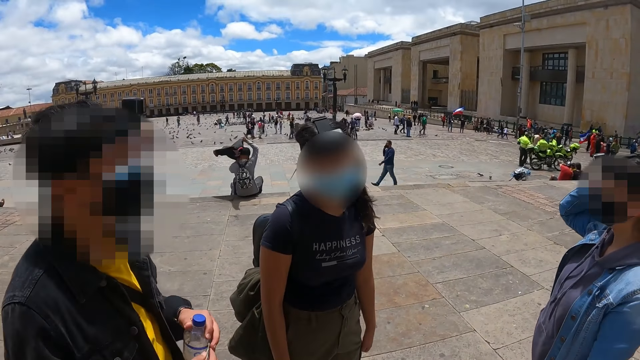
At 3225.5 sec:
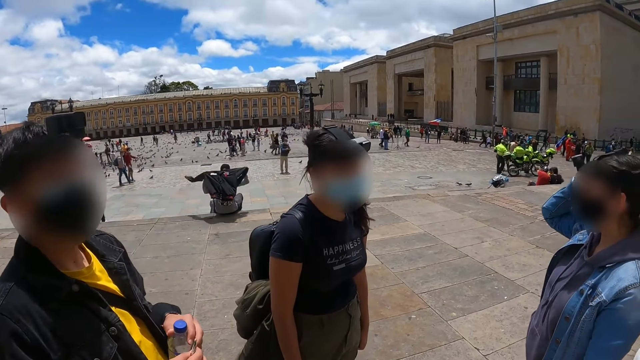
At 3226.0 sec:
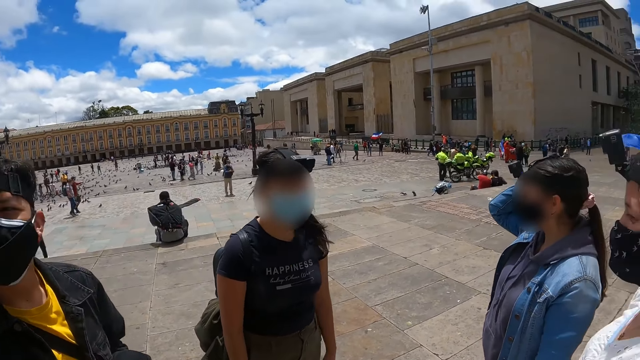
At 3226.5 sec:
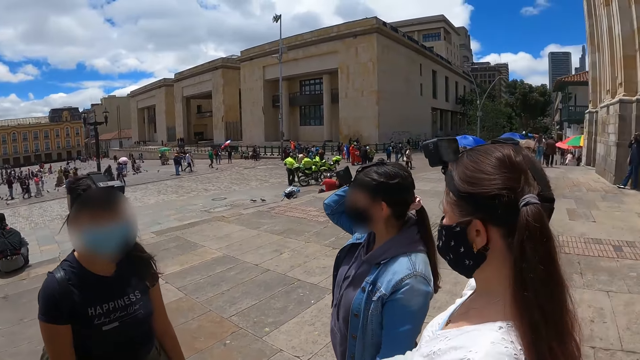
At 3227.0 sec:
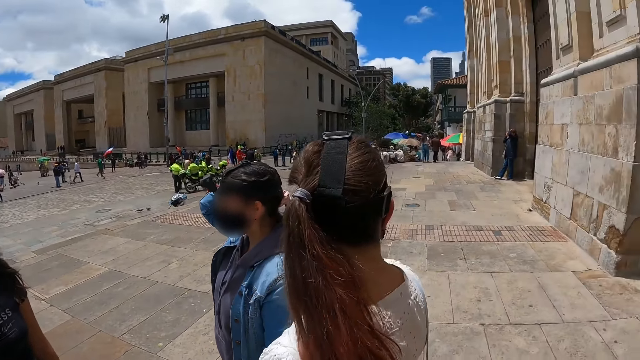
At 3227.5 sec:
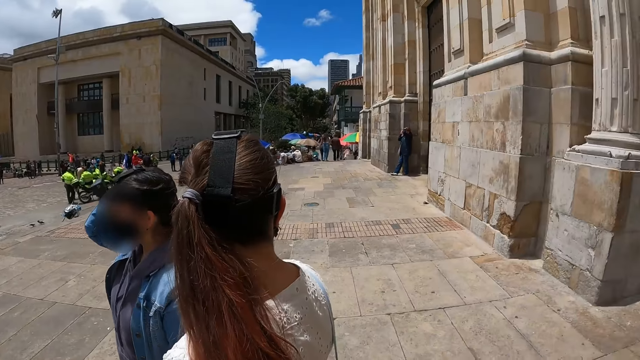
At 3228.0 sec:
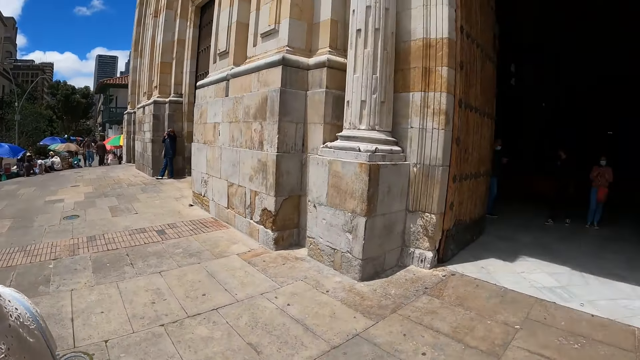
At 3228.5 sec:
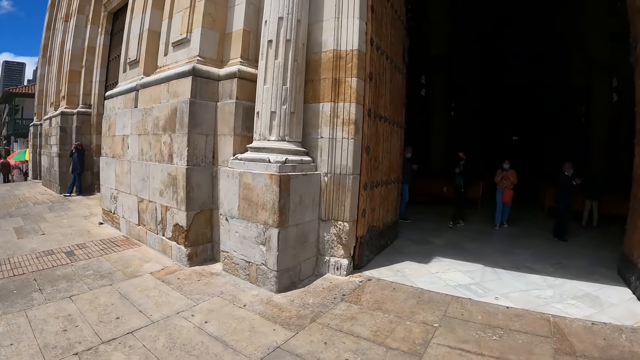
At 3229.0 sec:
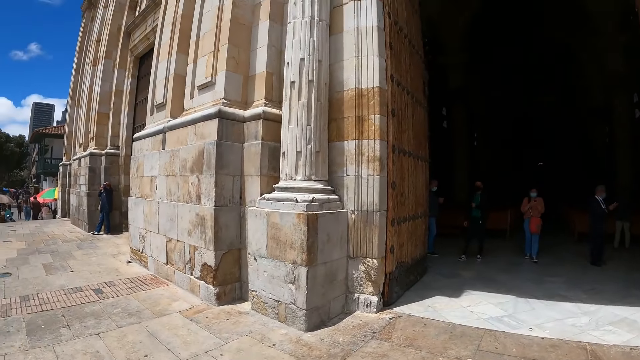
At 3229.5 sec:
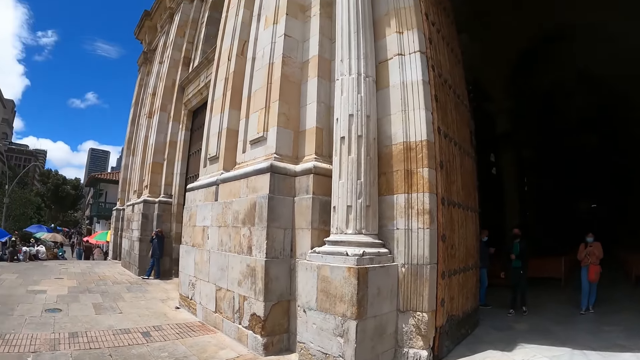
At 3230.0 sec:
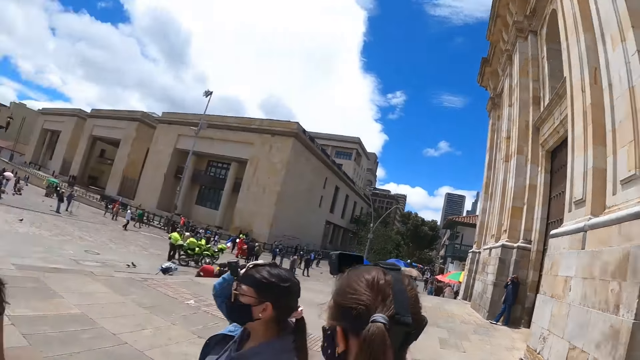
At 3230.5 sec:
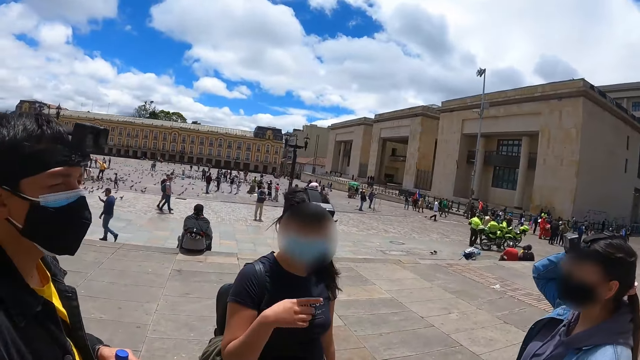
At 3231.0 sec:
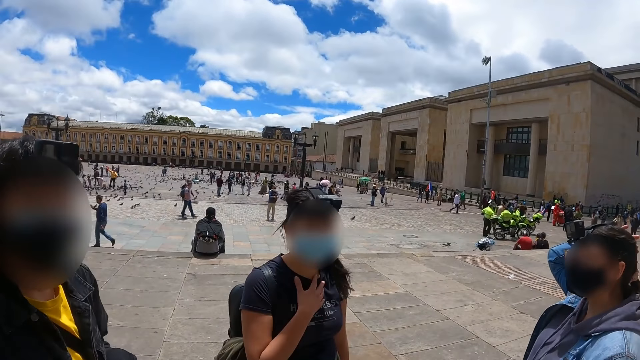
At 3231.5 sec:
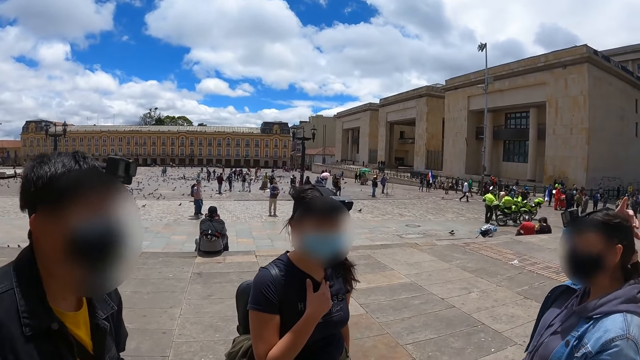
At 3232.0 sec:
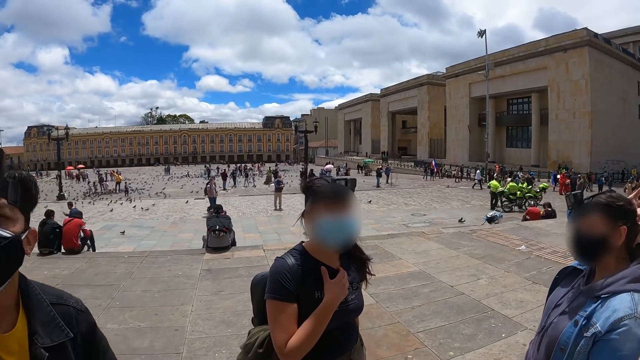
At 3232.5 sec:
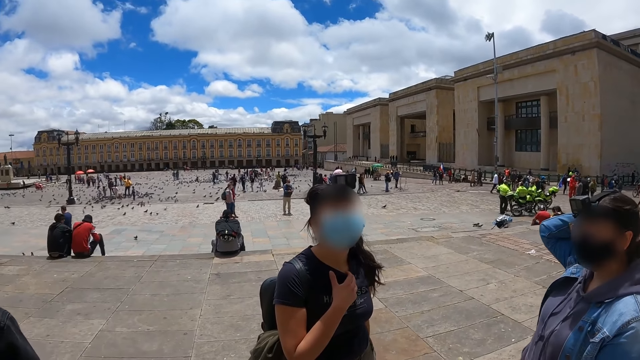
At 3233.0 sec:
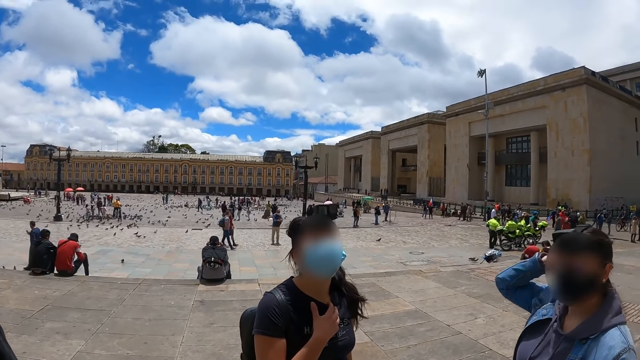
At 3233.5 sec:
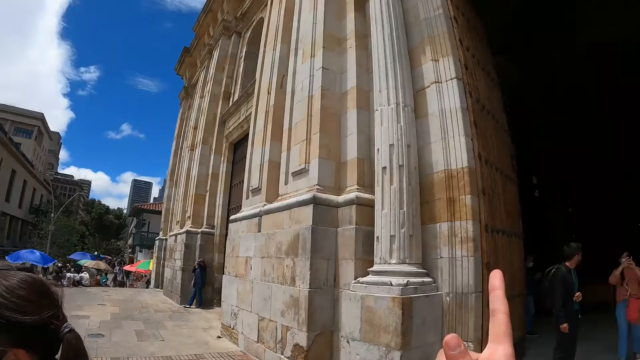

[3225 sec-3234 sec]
The camera wearer looks around. They talk to a person, another person and a third person.

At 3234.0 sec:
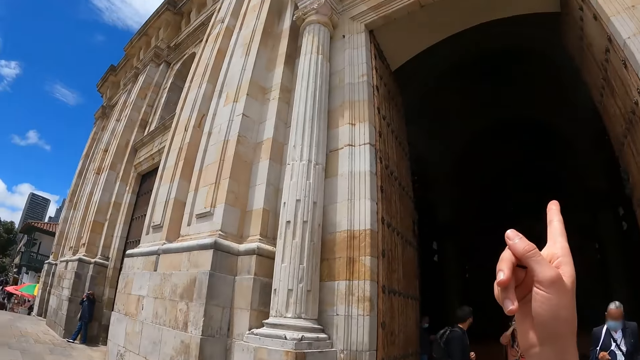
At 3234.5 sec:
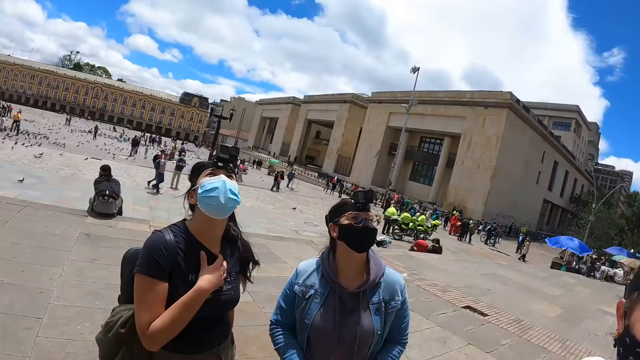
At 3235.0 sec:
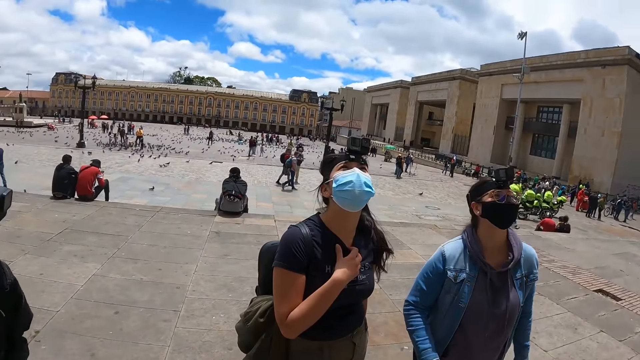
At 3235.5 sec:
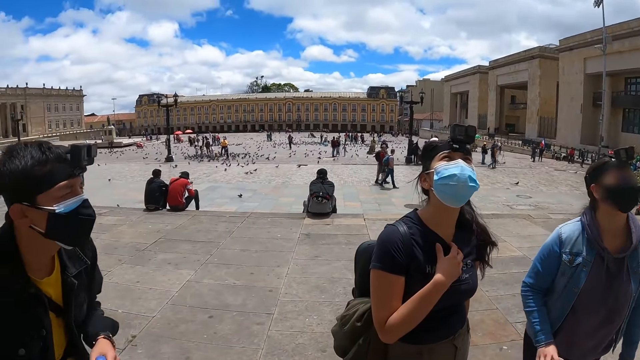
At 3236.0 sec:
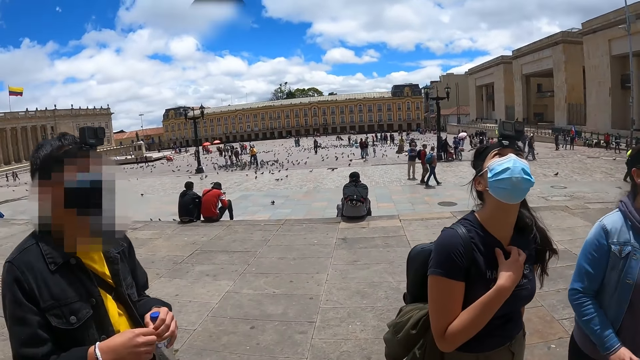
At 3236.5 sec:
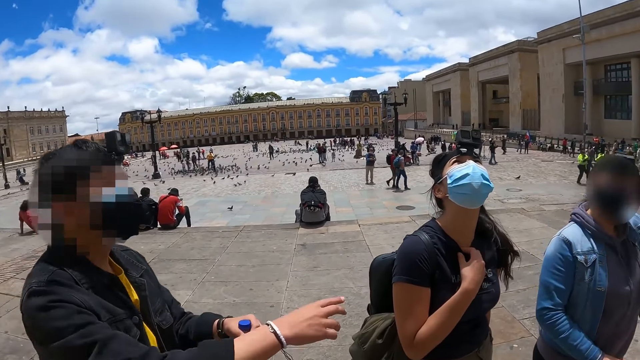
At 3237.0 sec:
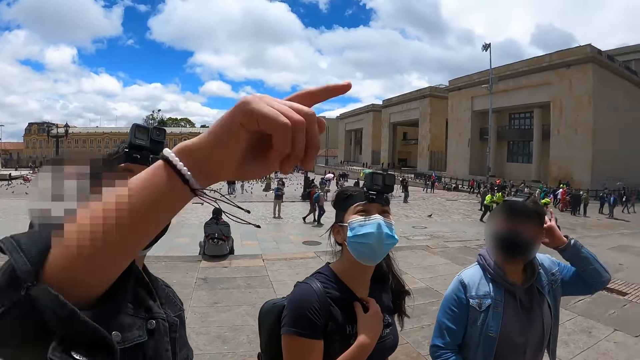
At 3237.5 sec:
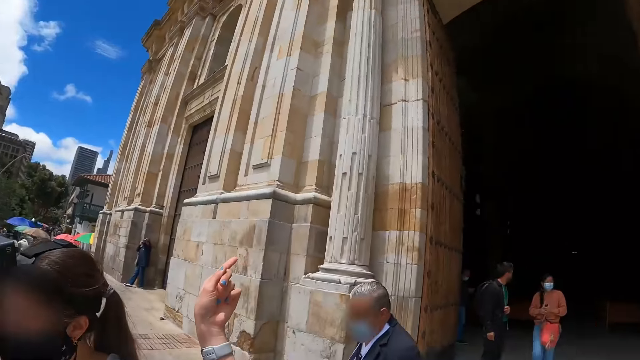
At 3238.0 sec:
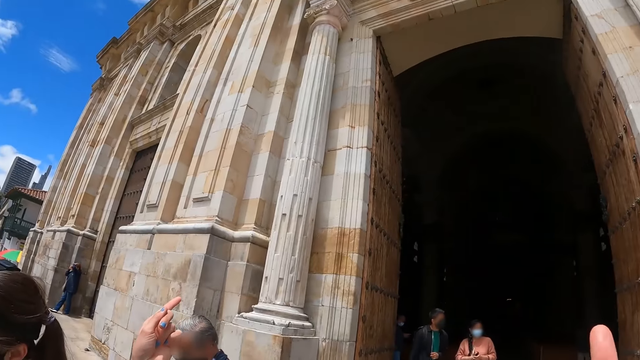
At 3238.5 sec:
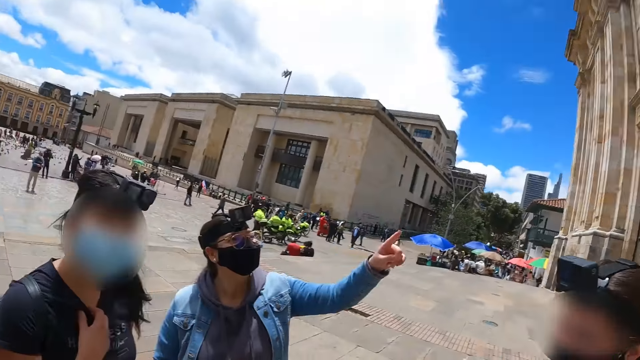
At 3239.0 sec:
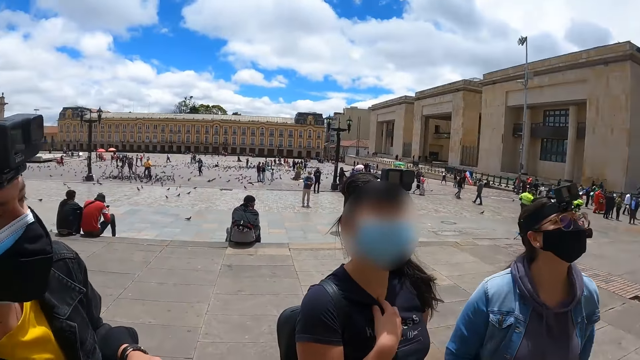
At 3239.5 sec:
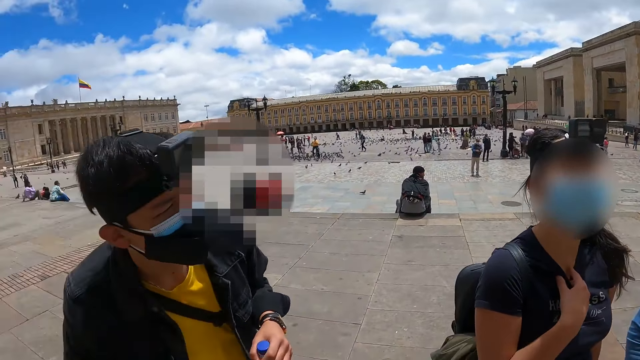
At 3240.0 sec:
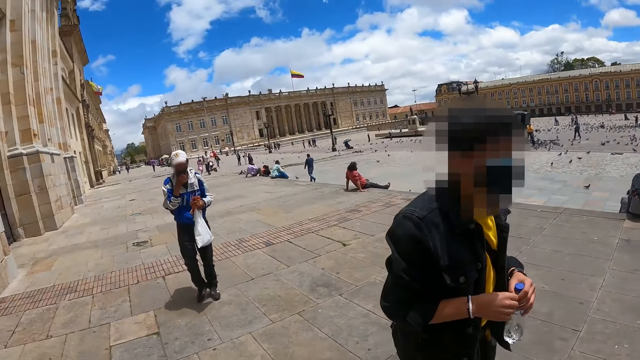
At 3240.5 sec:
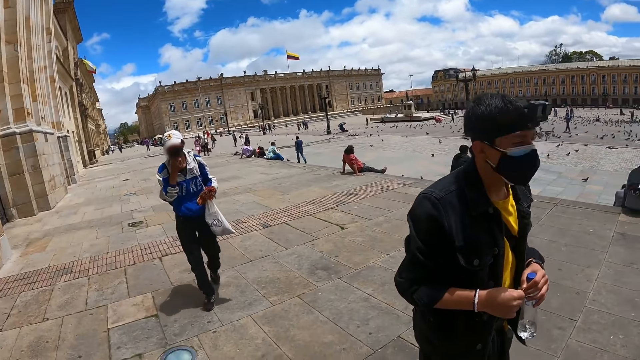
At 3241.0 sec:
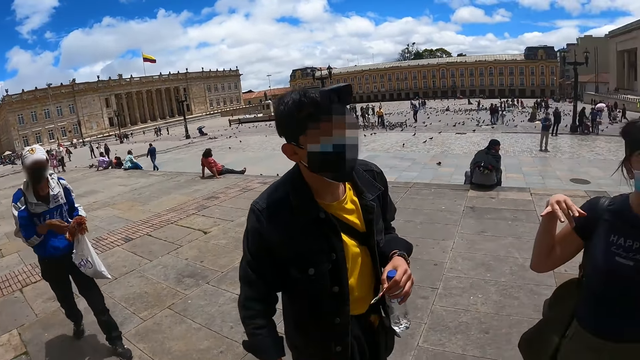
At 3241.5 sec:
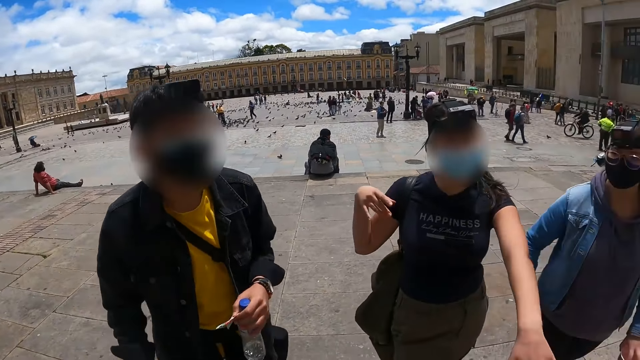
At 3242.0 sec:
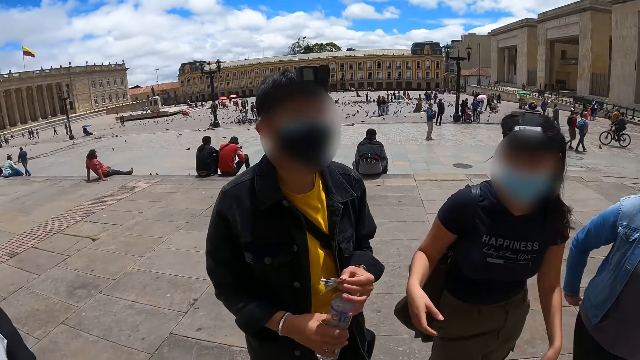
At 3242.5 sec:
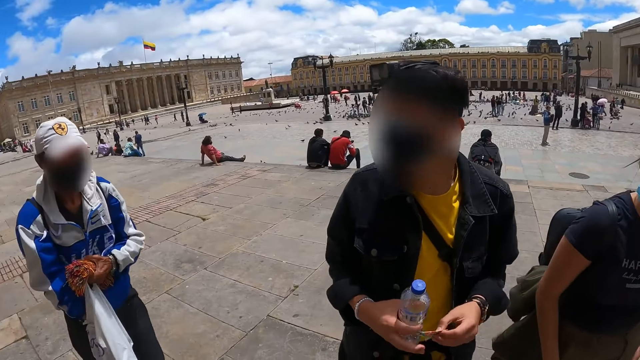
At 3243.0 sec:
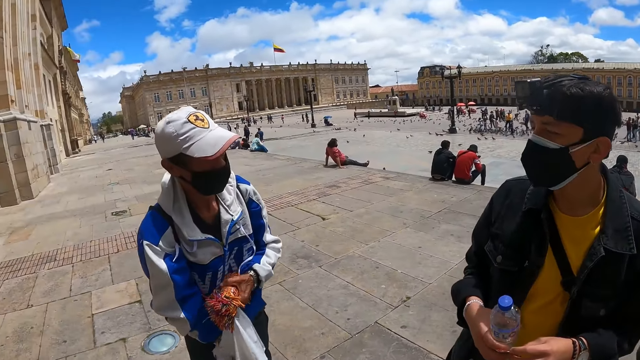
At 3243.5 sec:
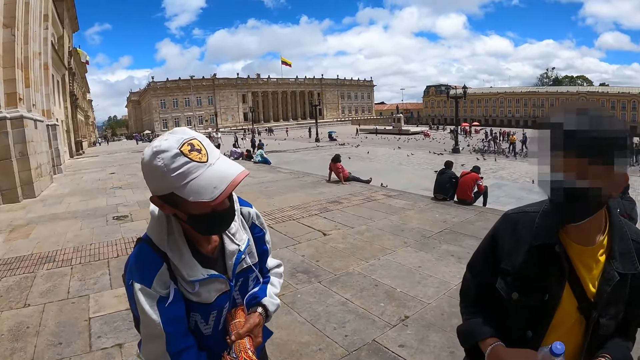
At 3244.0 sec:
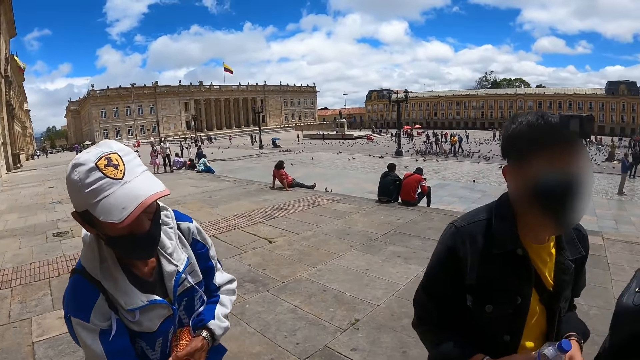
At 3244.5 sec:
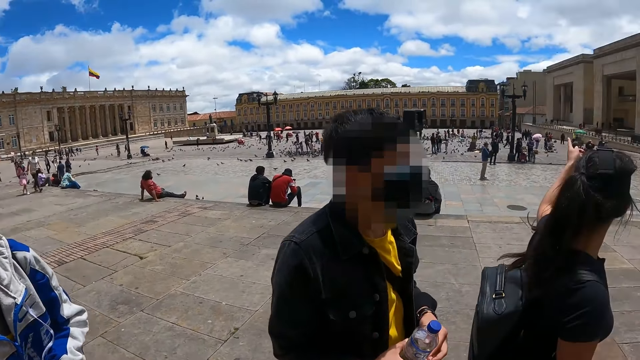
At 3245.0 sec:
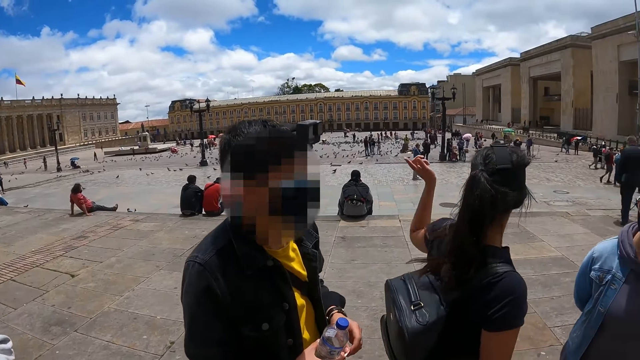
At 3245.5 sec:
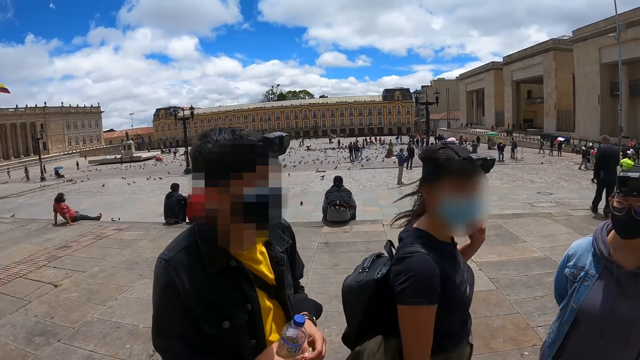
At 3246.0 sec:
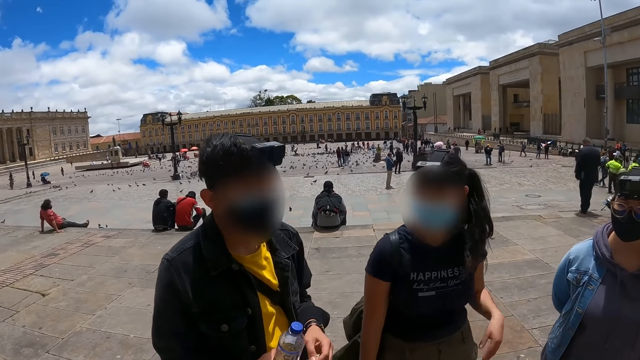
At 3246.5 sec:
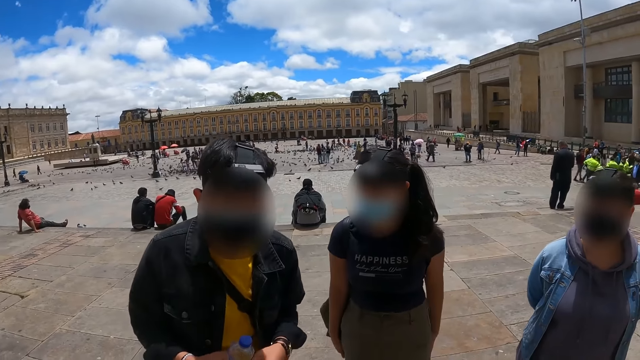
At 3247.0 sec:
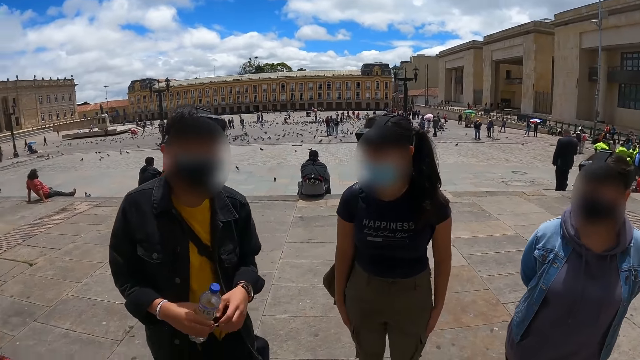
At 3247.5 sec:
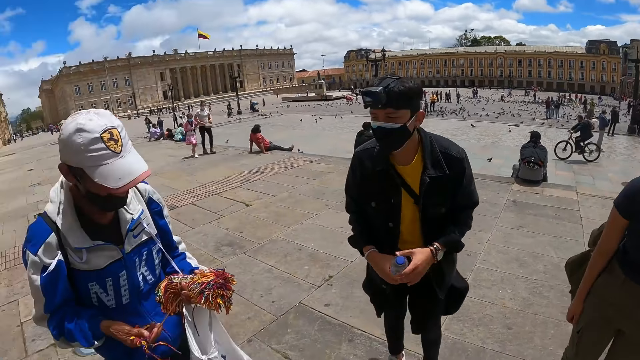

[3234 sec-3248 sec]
The camera wearer points at the building. They look around. A person talks to another person. A third person points at the building. The camera wearer points at the building. They talk to a fourth person. They talk to the first person. They talk to the second person, the fourth person and the first person. The first person talks to a fifth person. The fourth person points around. The camera wearer talks to the second person, the fourth person and the first person.
